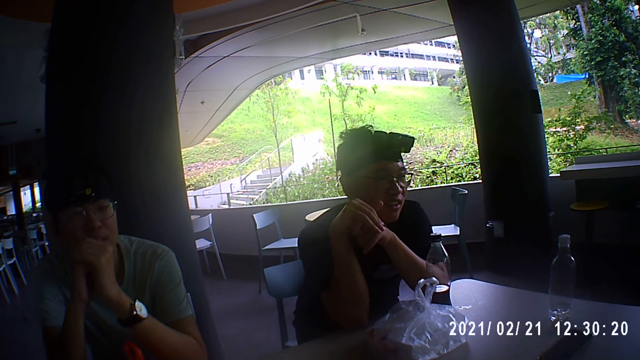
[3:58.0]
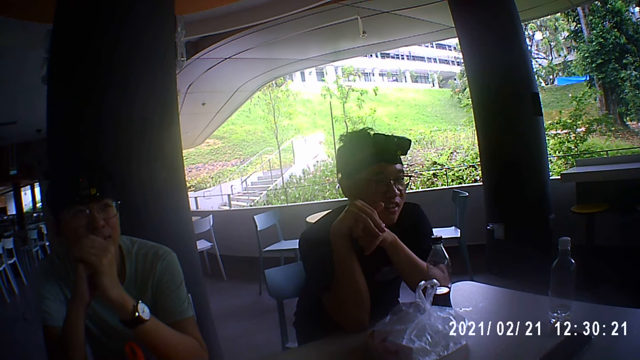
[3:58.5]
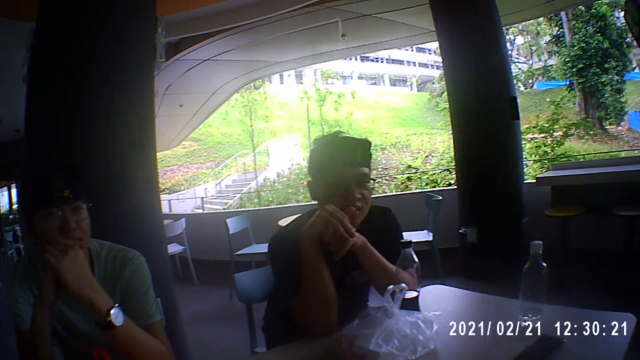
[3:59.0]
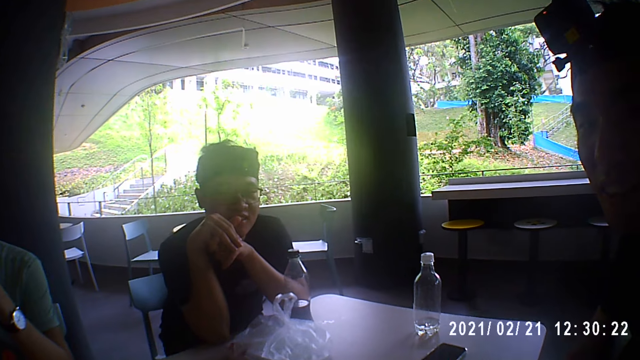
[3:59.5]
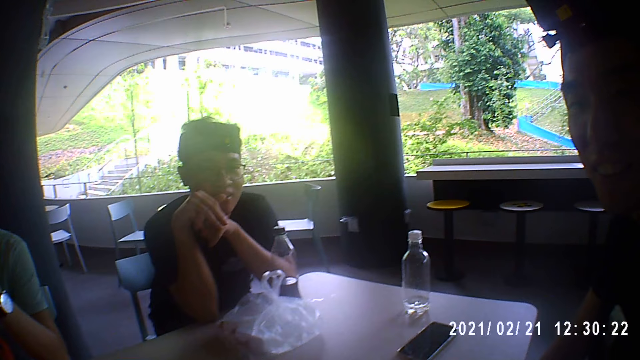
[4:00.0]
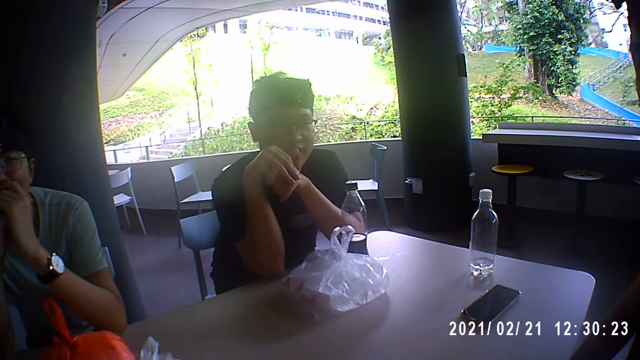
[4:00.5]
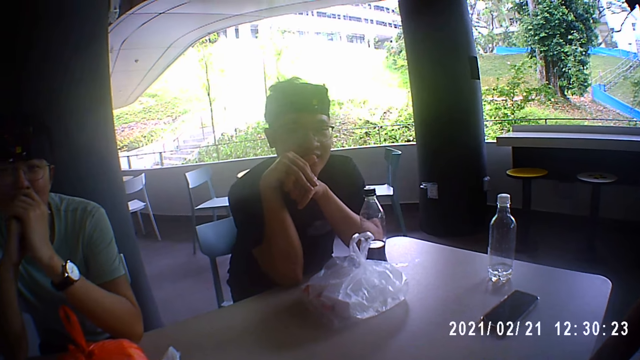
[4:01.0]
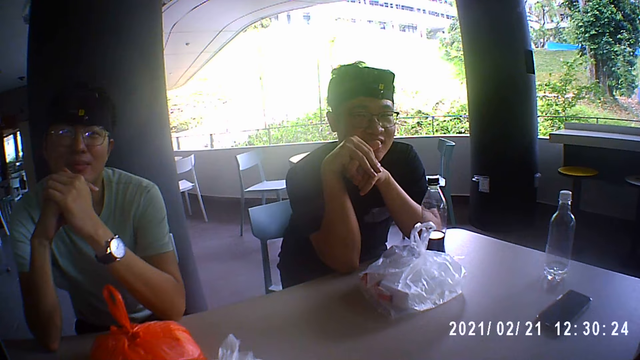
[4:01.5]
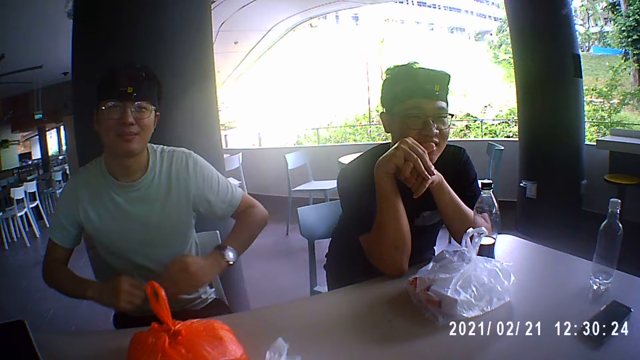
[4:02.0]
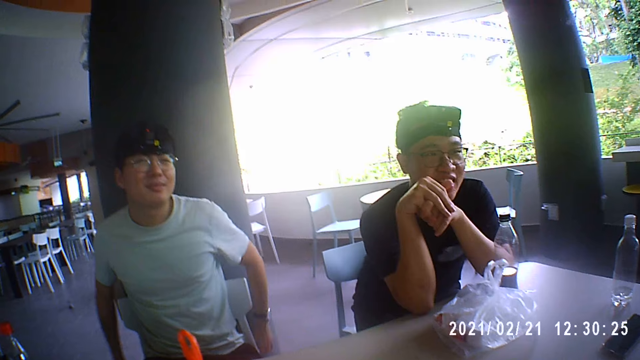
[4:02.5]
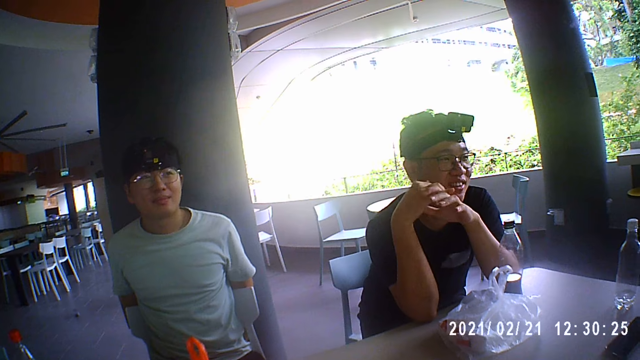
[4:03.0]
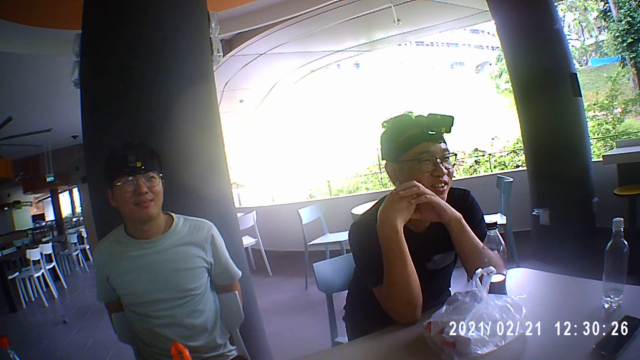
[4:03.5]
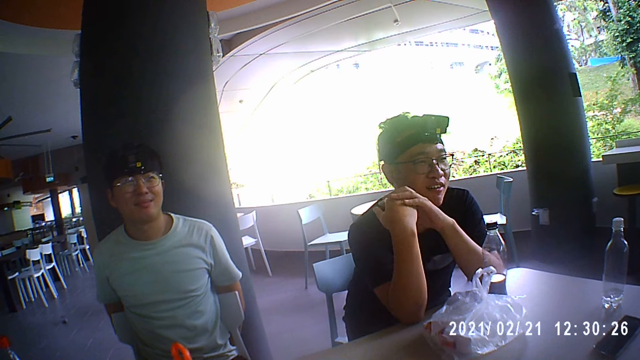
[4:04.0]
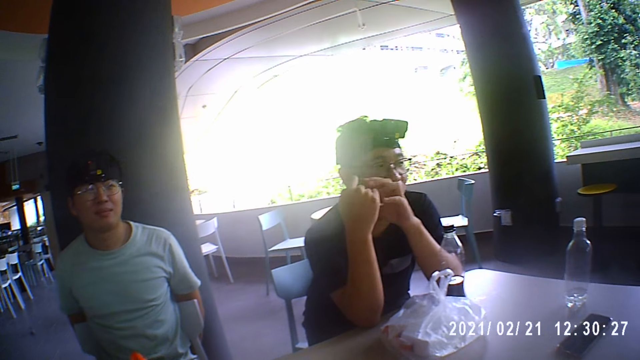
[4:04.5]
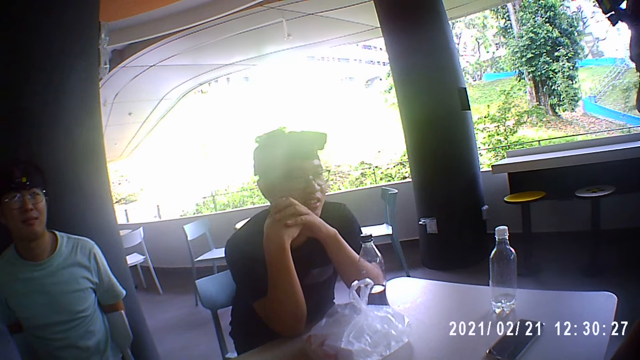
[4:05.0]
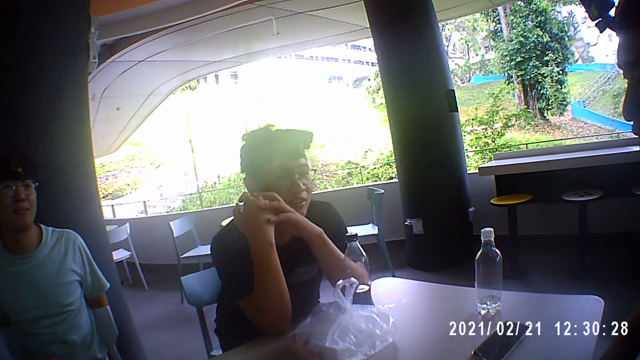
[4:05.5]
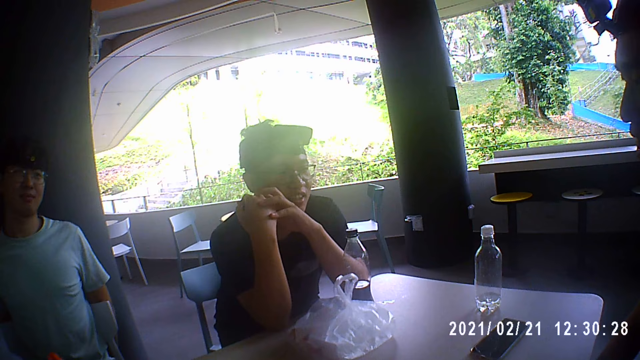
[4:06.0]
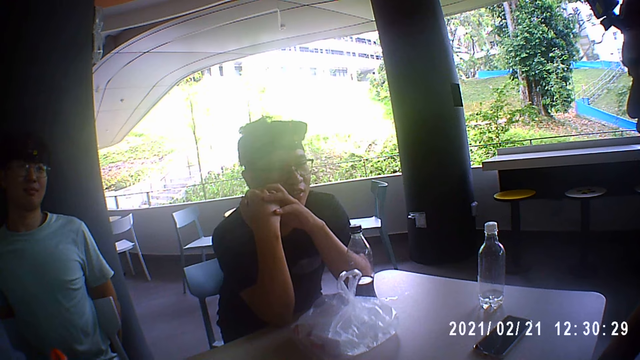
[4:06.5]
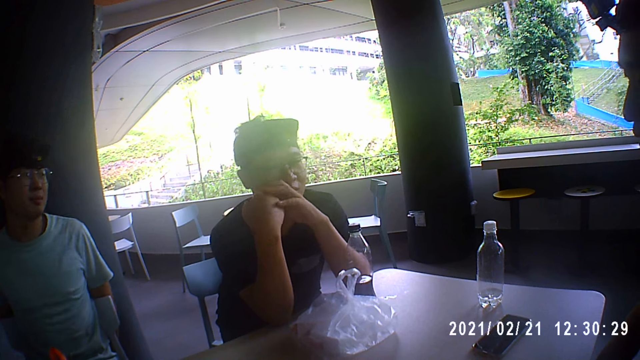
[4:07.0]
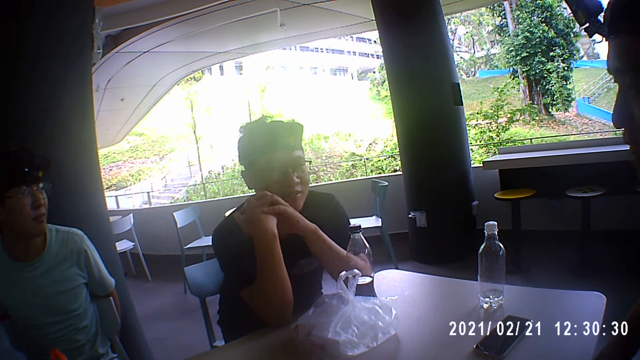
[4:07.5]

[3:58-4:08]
The camera wearer talks to a person, another person and a third person. The first person holds the chair. The second person talks to the first person, the third person and the camera wearer.

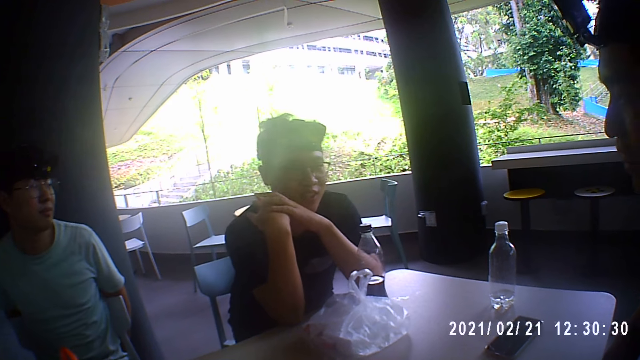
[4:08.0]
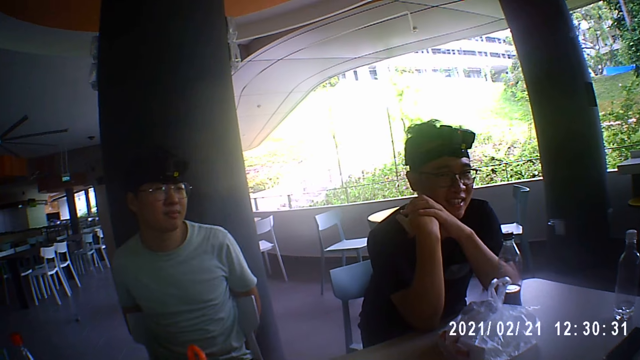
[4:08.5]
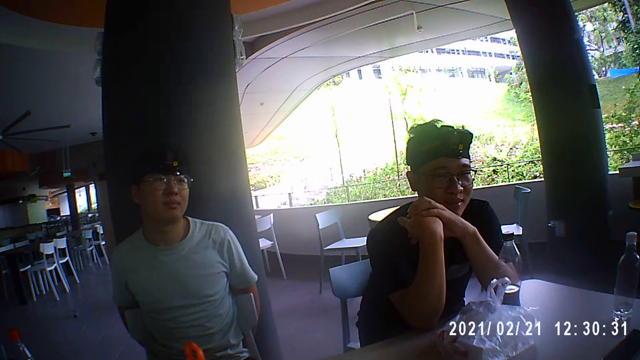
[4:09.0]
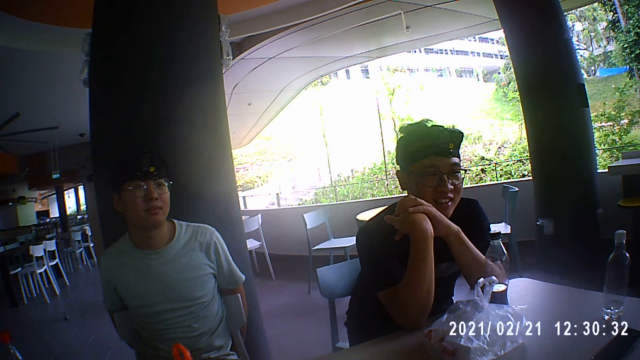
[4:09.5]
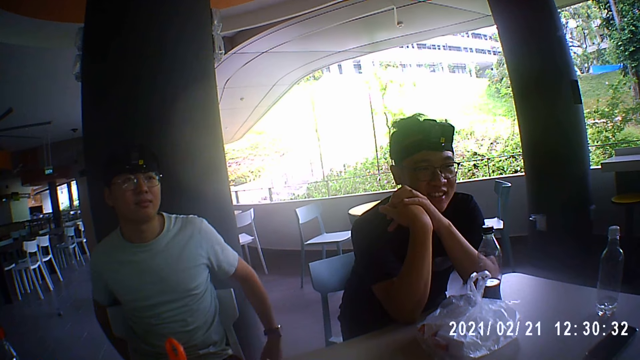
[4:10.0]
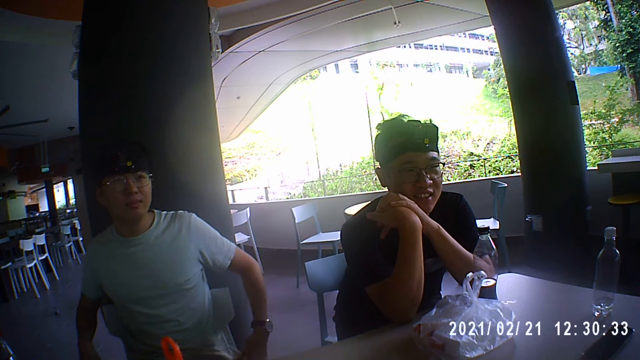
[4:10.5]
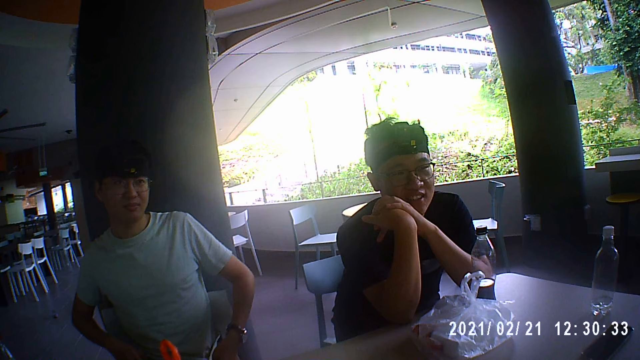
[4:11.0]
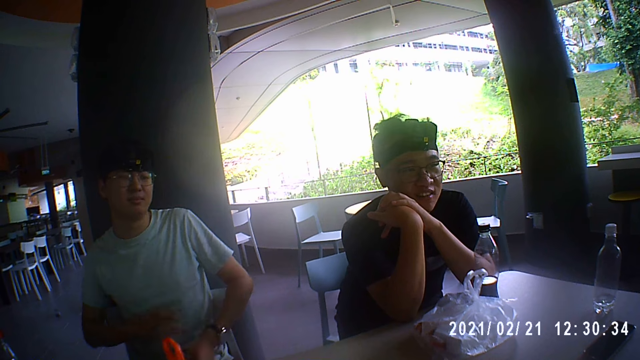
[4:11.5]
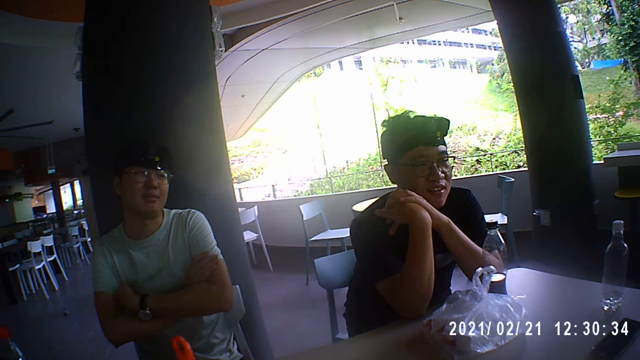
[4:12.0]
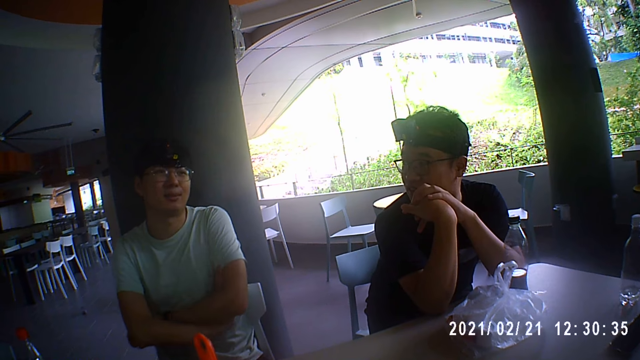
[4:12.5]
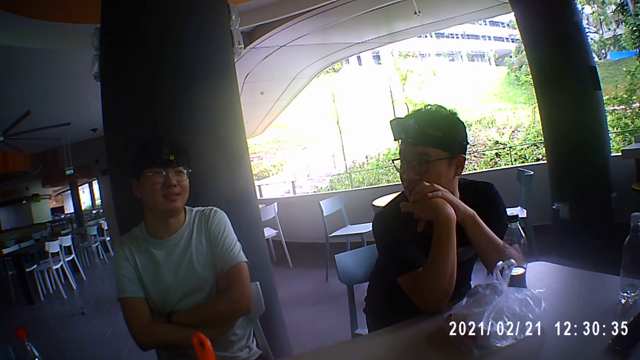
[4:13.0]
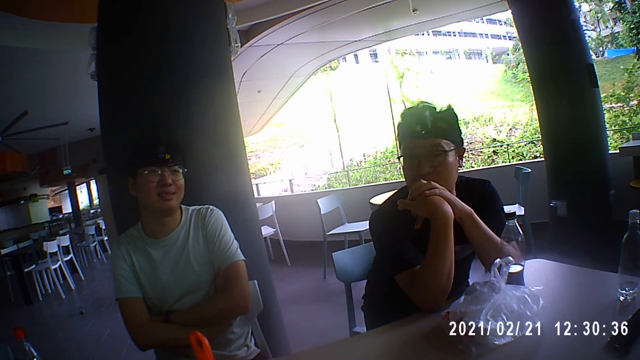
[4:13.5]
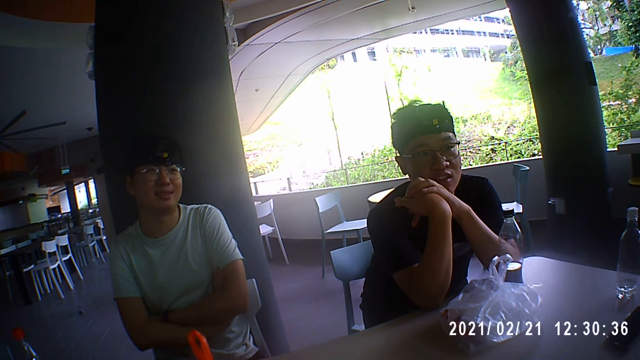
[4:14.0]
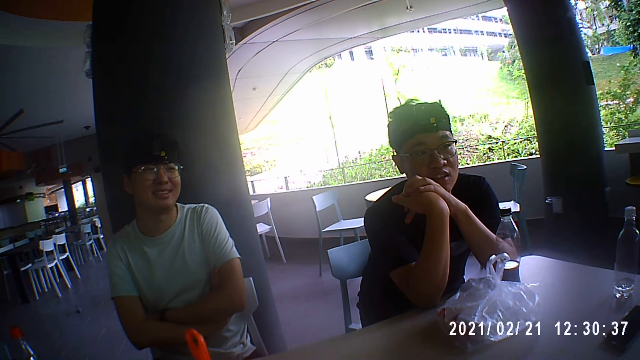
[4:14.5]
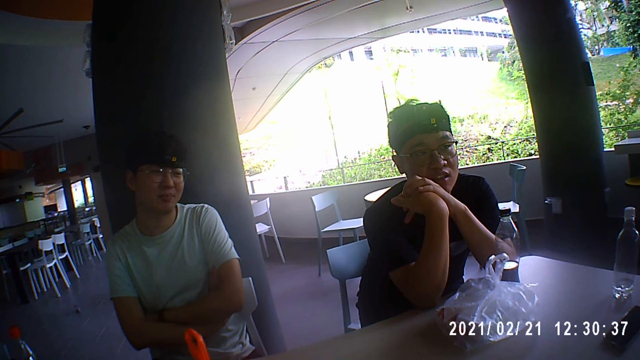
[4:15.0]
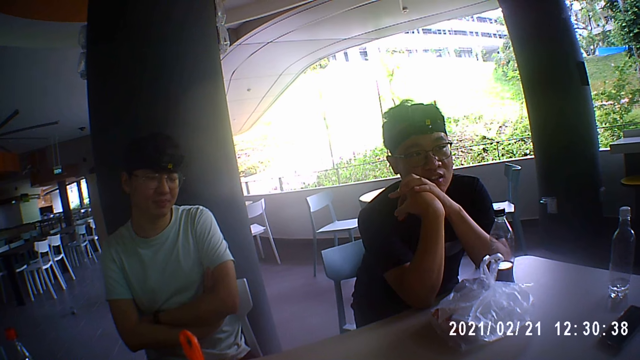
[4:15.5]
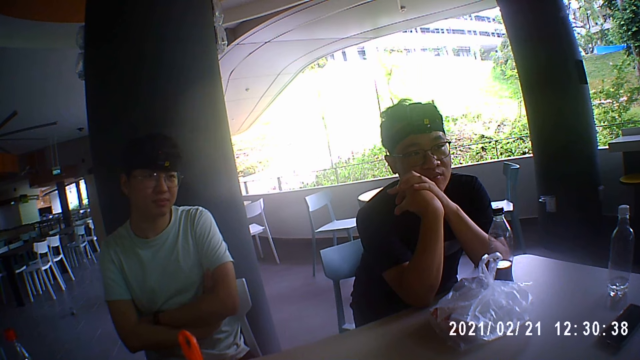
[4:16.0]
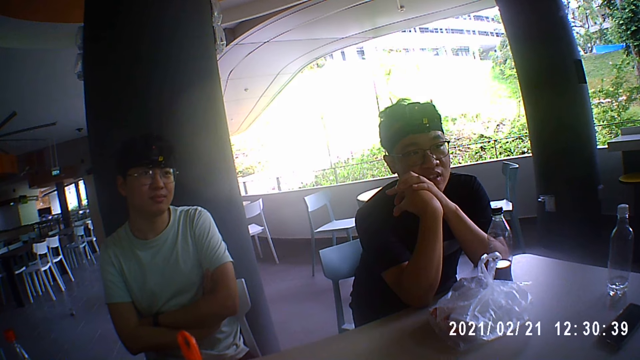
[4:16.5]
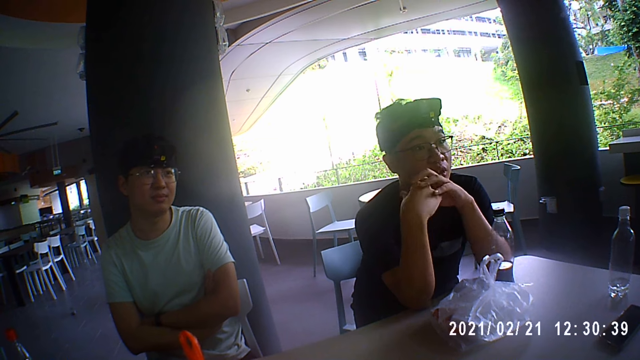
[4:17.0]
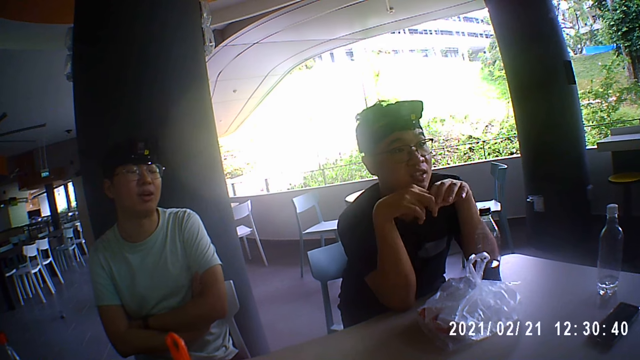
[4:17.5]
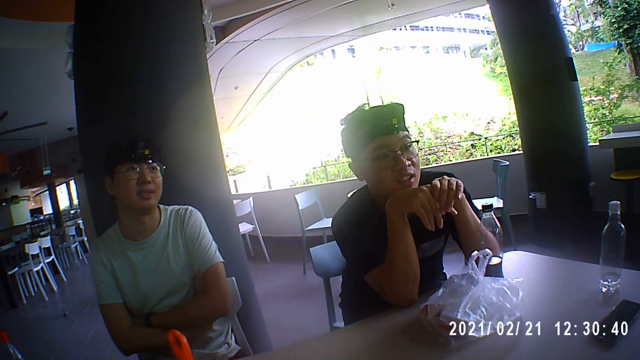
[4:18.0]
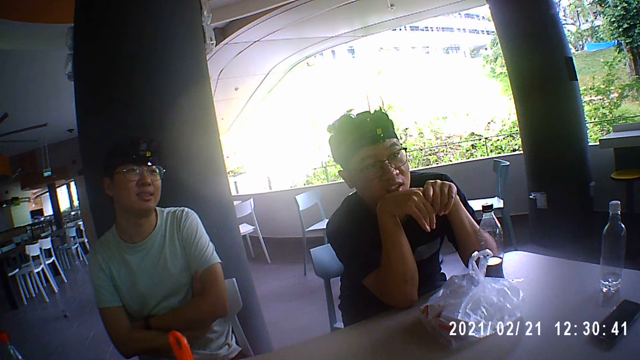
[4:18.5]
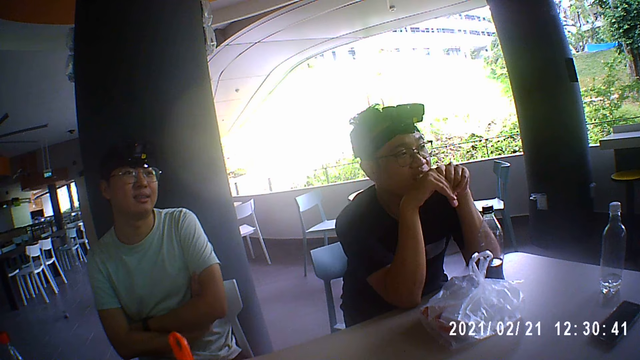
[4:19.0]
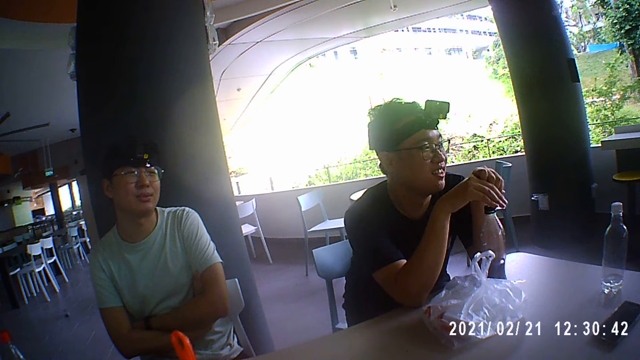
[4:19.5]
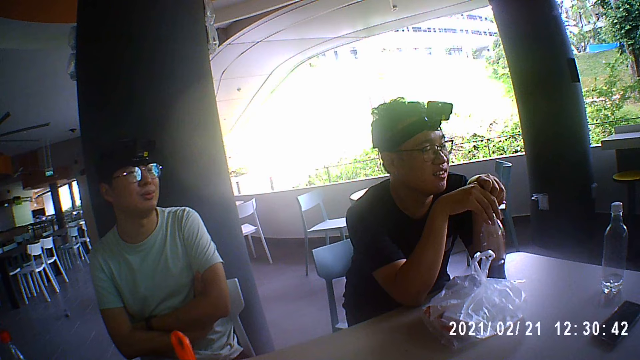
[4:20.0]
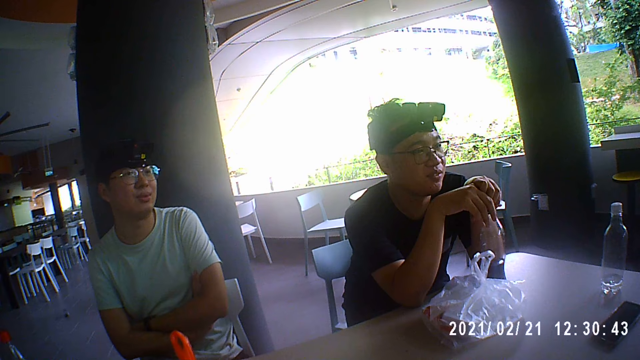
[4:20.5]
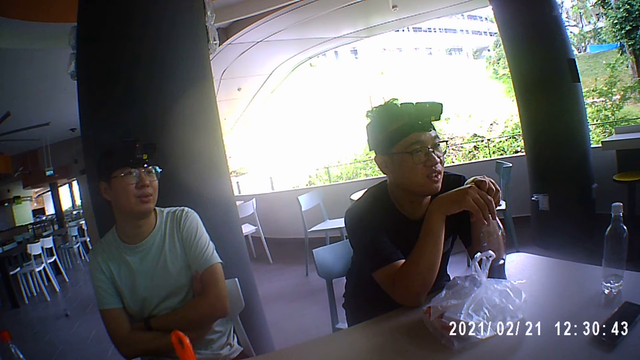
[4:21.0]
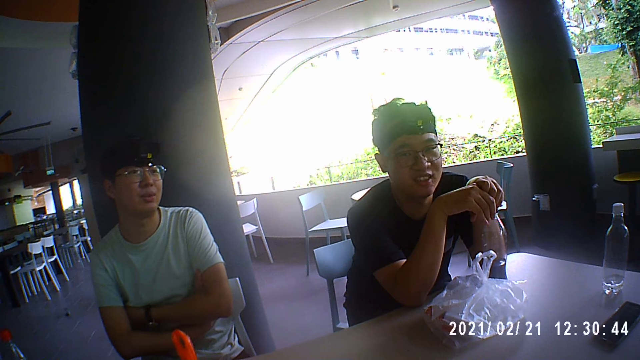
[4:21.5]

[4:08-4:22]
A person talks to another person, a third person and the camera wearer. The second person looks at the third person. The third person talks to the second person, the first person and the camera wearer. The second person moves his hands. The first person talks to the second person, the third person and the camera wearer.
